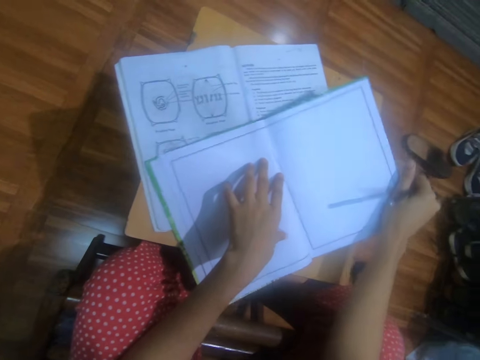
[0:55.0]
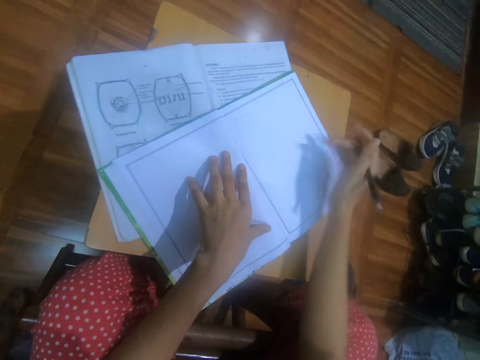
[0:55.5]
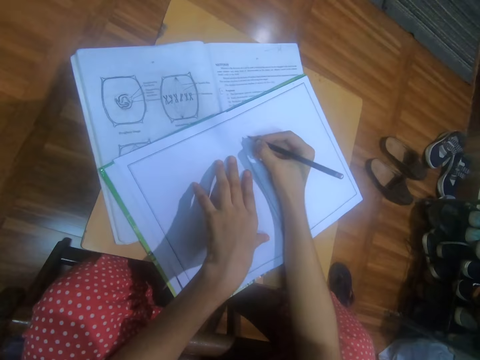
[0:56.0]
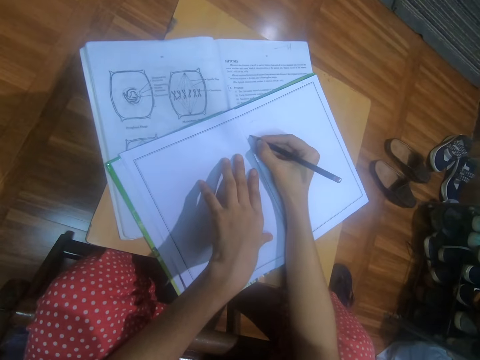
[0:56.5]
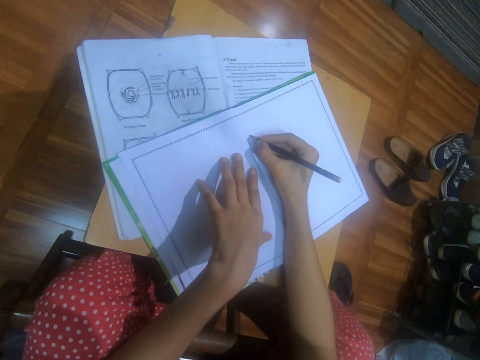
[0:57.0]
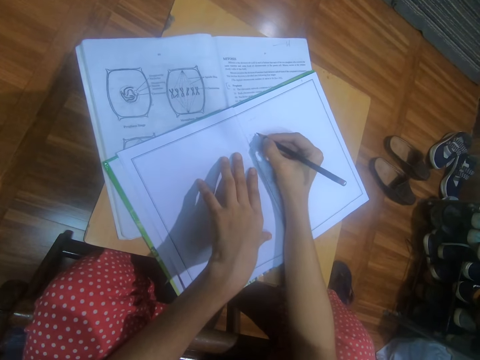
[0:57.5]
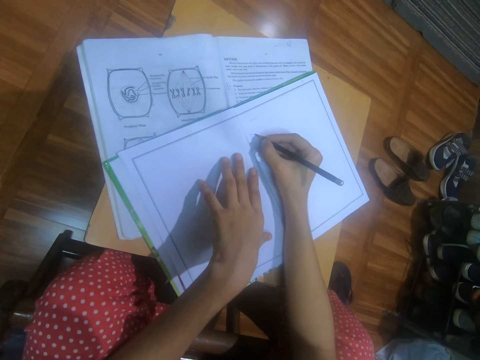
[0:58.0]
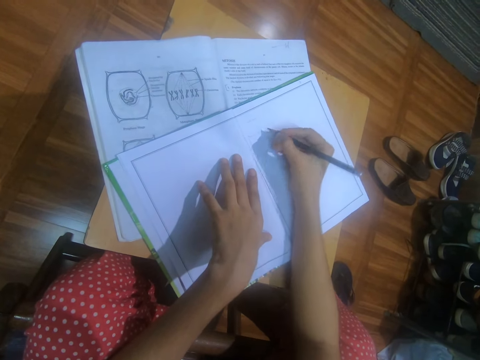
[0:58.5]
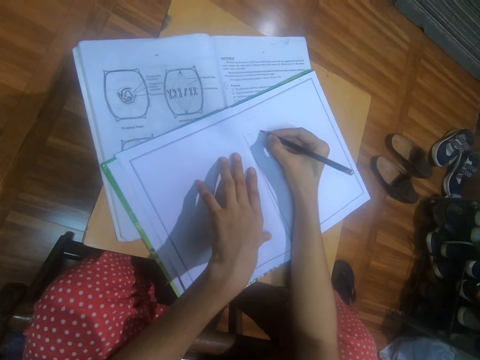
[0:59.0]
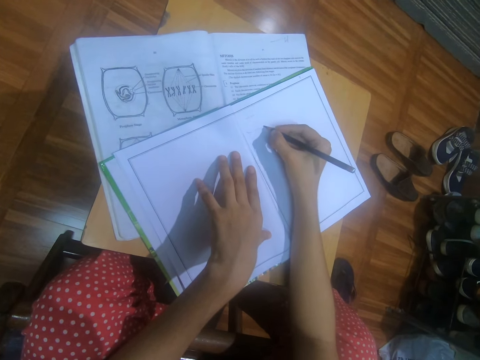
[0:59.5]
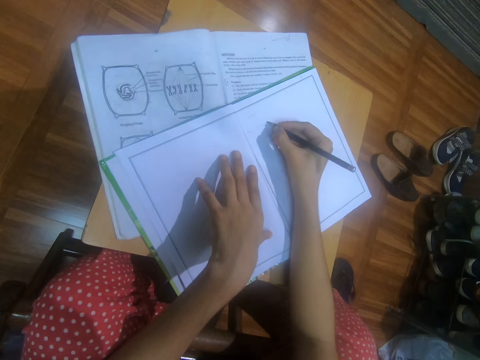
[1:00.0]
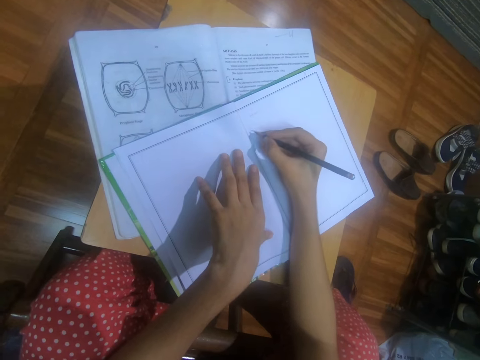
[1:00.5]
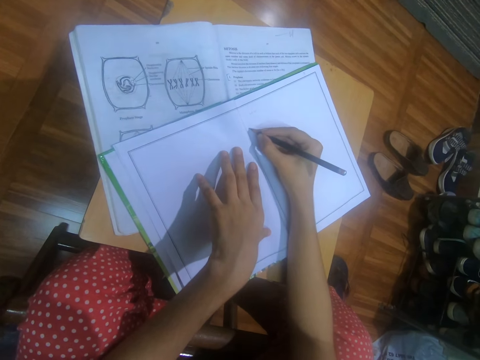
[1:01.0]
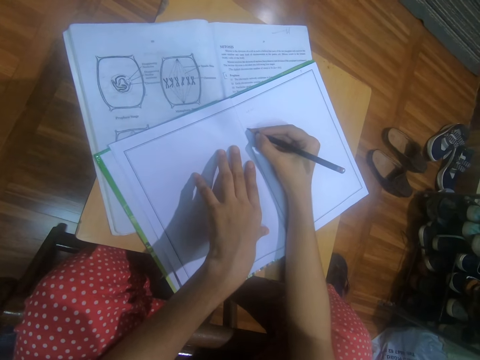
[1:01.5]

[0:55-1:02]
The camera wearer draws on the book on the book on the stool with the pencil in her right hand.

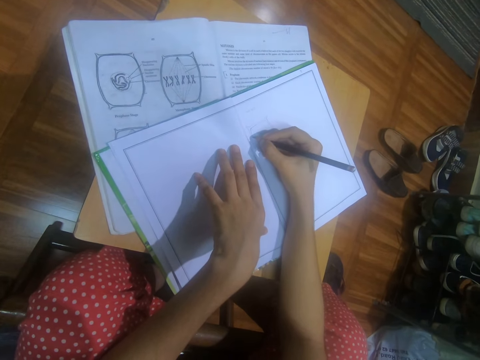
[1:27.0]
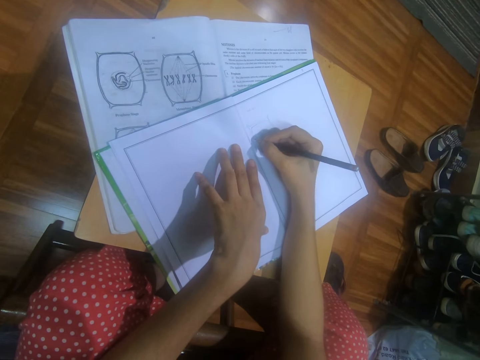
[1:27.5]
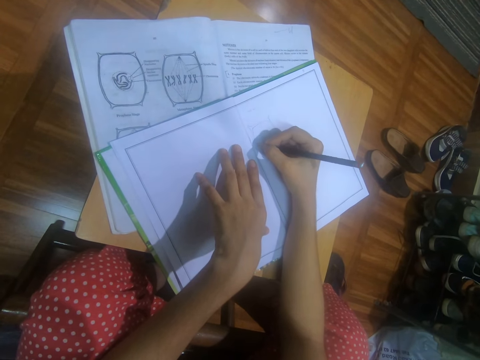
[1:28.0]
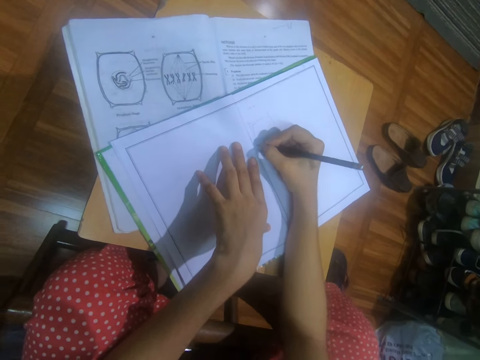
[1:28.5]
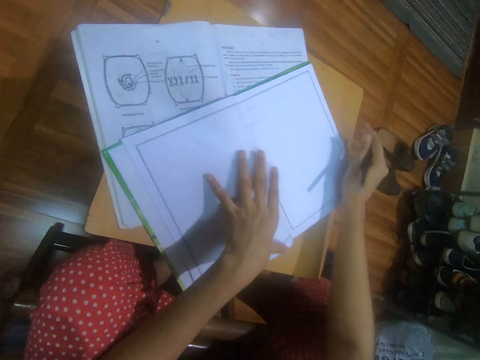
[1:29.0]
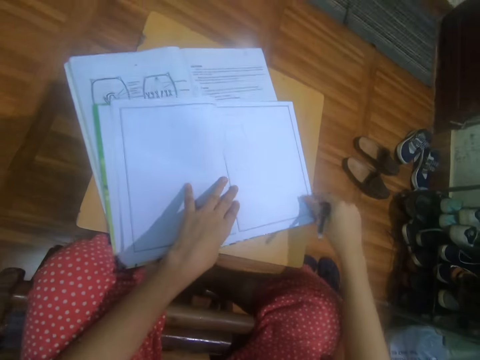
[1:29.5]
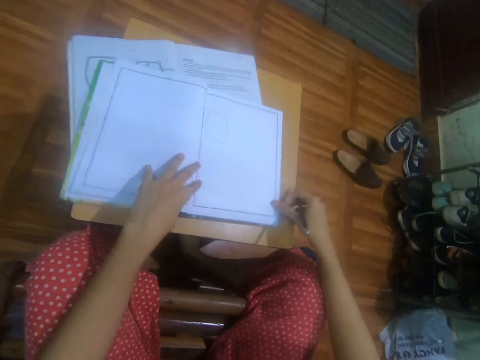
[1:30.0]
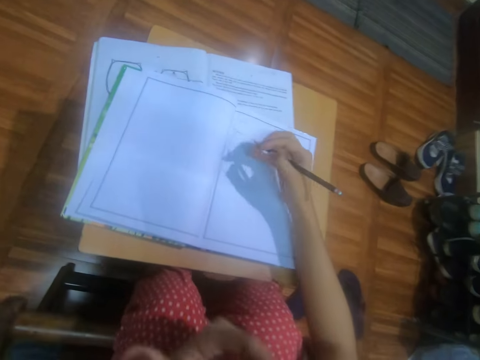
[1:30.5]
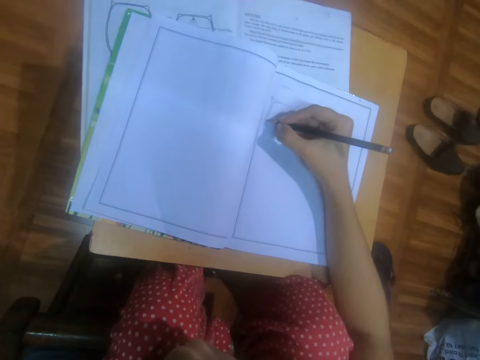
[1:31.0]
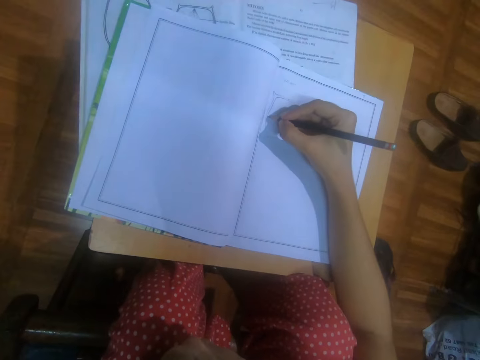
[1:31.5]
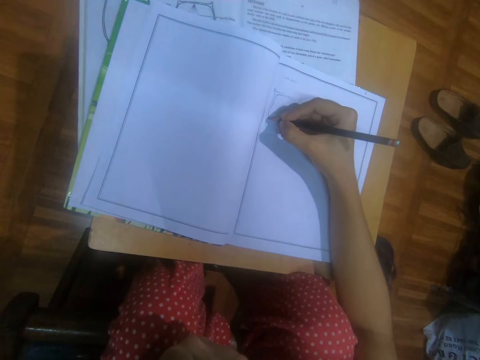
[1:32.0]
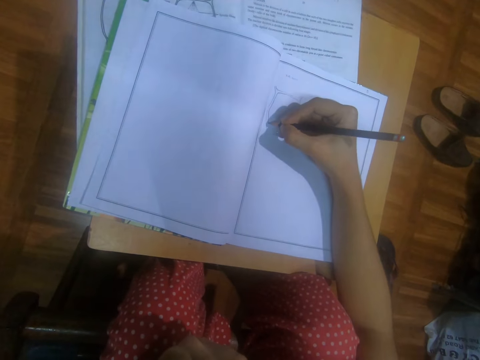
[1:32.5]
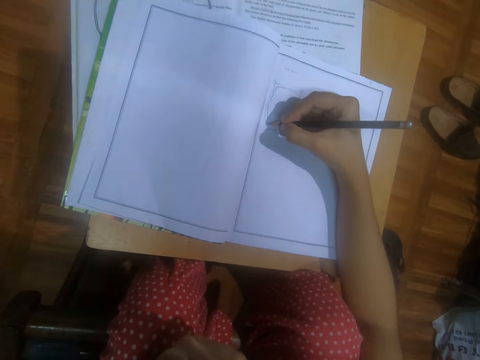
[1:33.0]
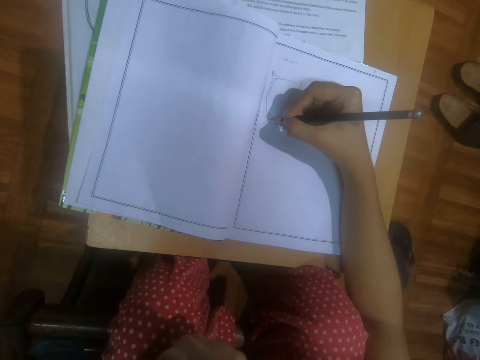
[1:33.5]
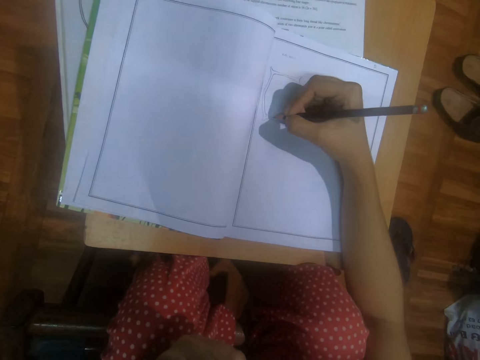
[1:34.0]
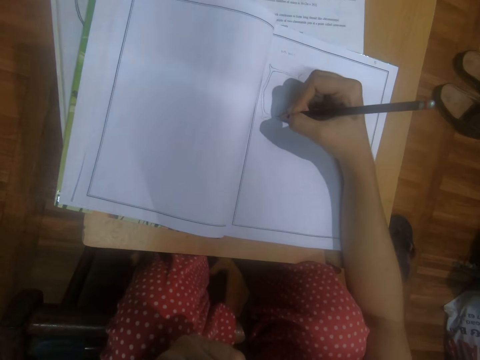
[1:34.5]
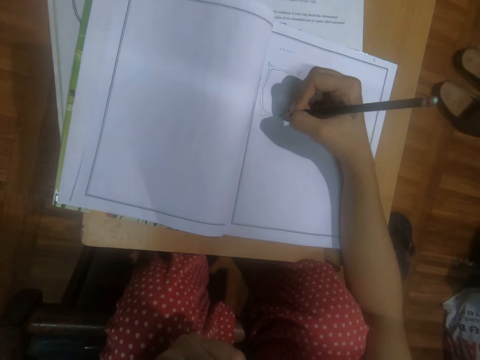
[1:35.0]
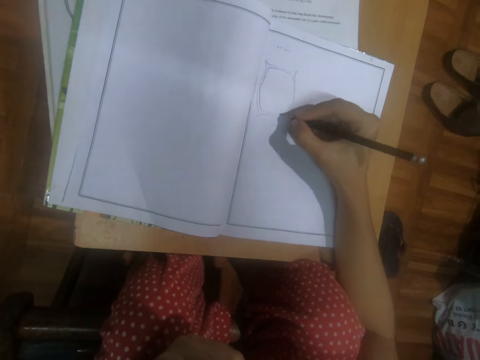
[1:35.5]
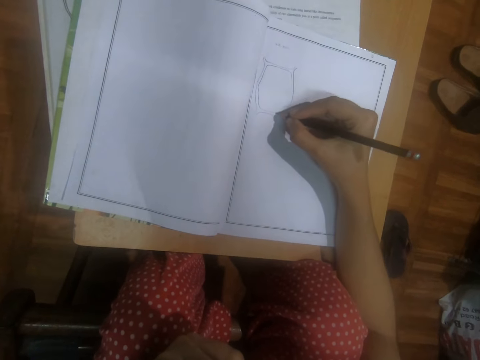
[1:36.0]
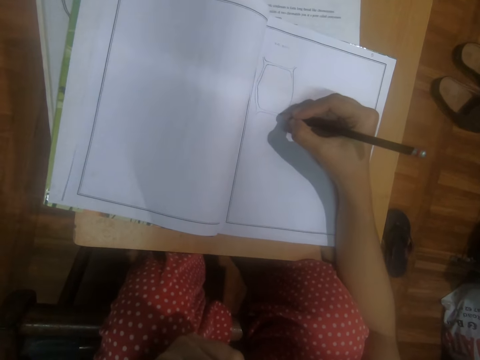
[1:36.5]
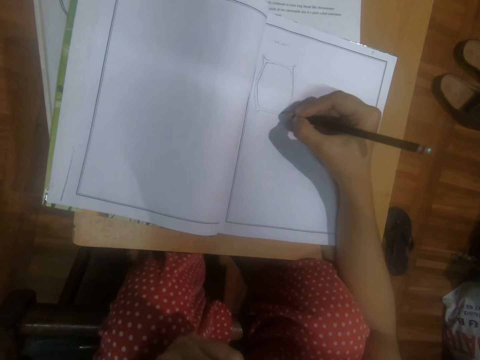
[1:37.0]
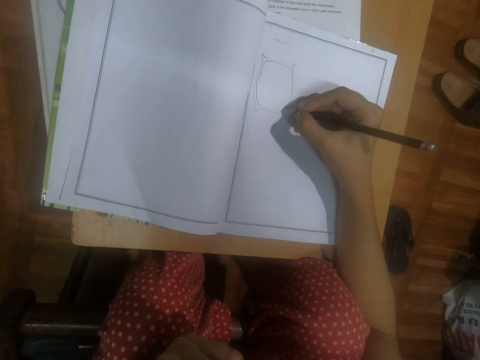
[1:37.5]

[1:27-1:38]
The camera wearer adjusts the book on the book on the stool with both hands. She writes on the book. She draws on the book on the book on the stool with the pencil in her right hand.

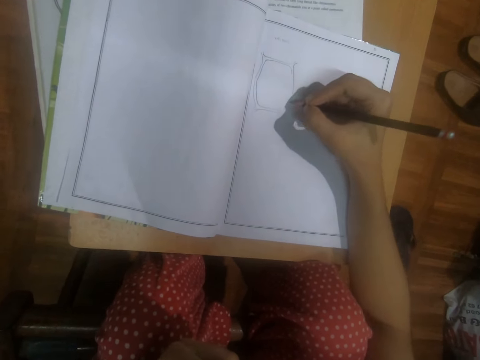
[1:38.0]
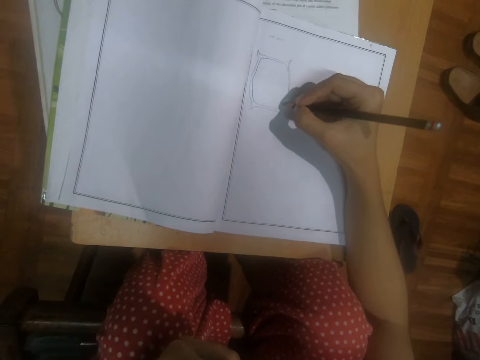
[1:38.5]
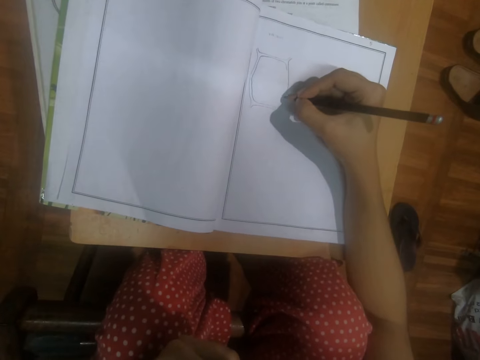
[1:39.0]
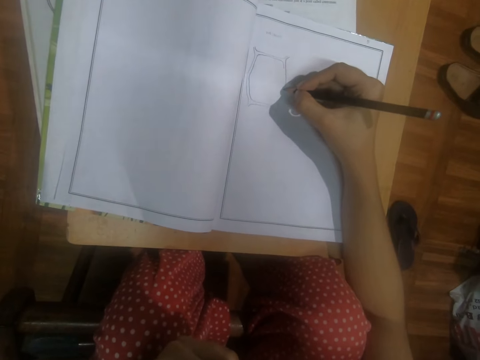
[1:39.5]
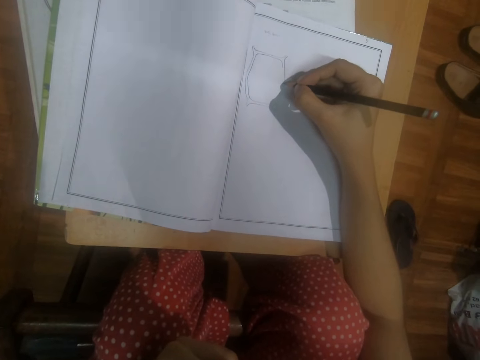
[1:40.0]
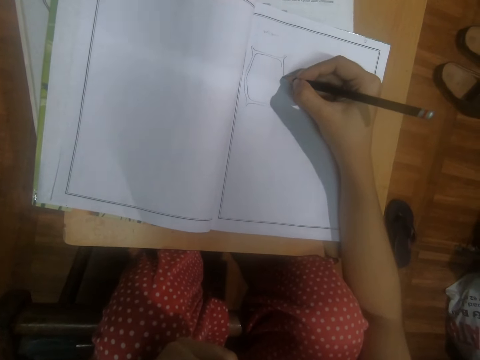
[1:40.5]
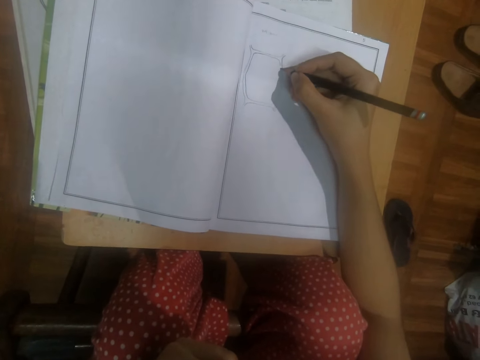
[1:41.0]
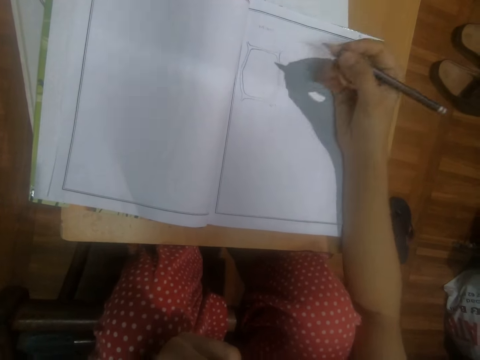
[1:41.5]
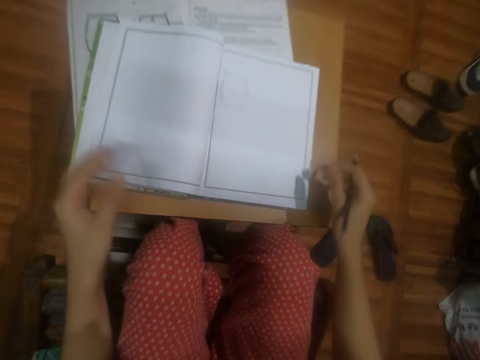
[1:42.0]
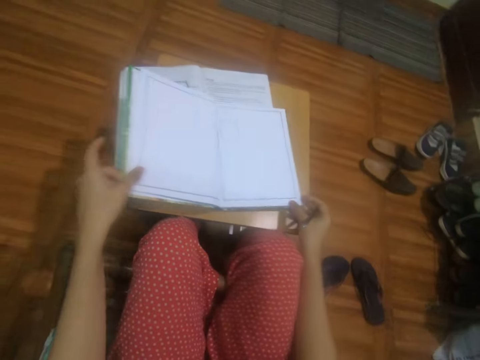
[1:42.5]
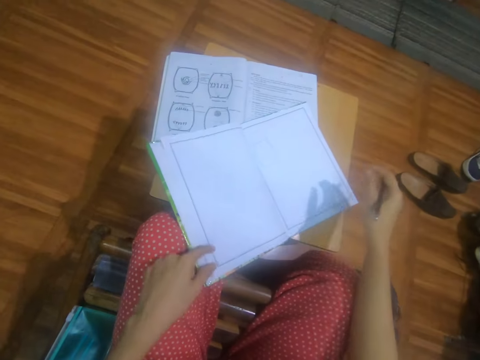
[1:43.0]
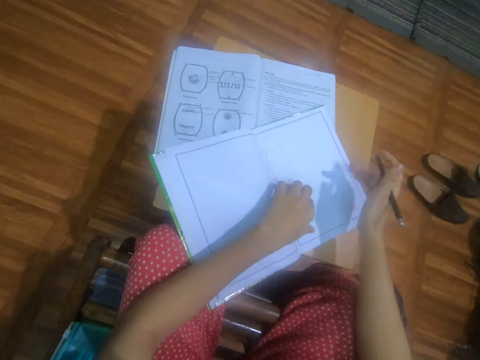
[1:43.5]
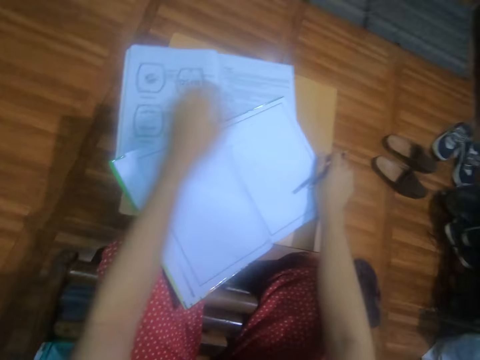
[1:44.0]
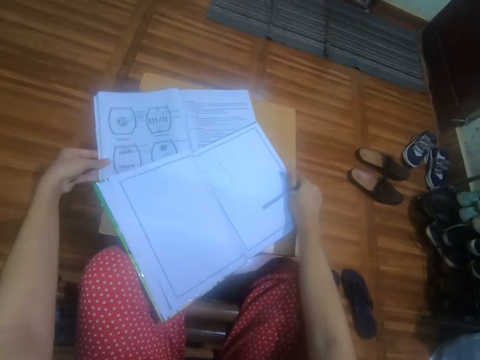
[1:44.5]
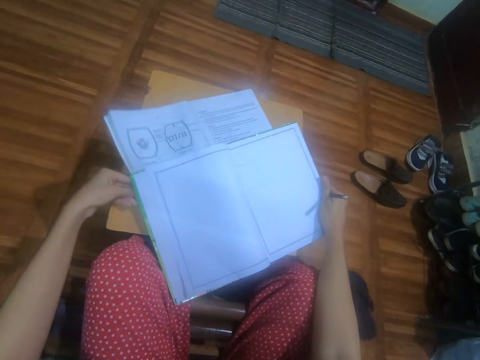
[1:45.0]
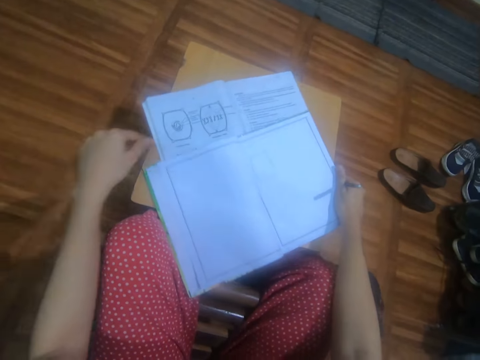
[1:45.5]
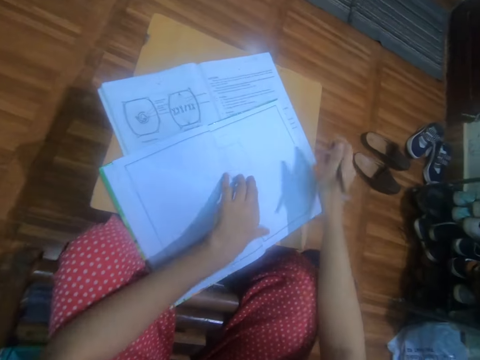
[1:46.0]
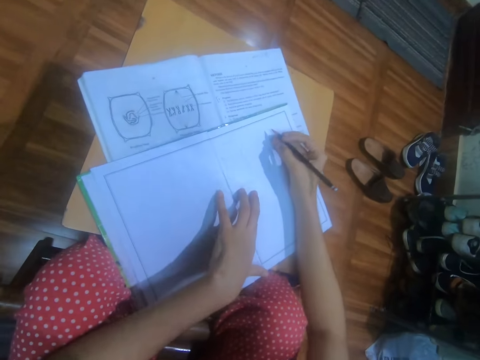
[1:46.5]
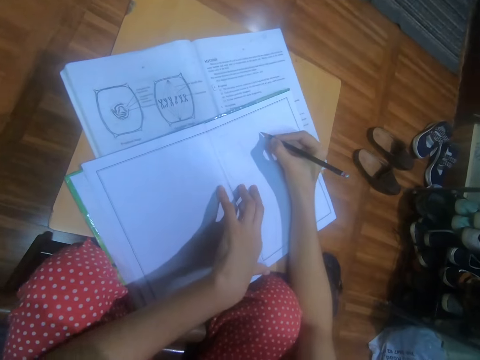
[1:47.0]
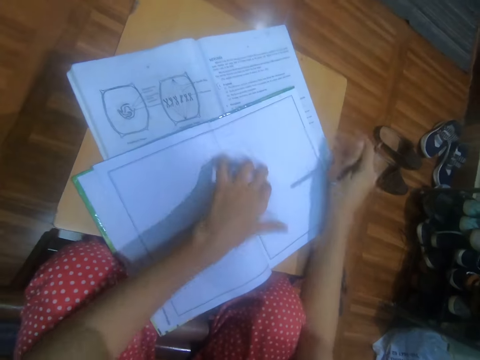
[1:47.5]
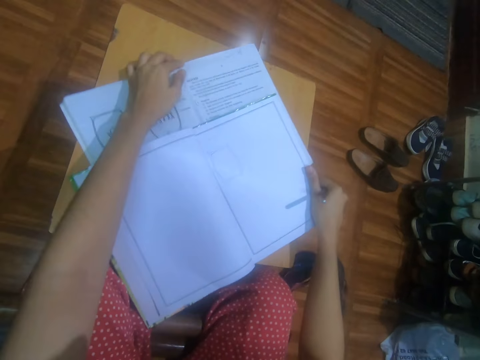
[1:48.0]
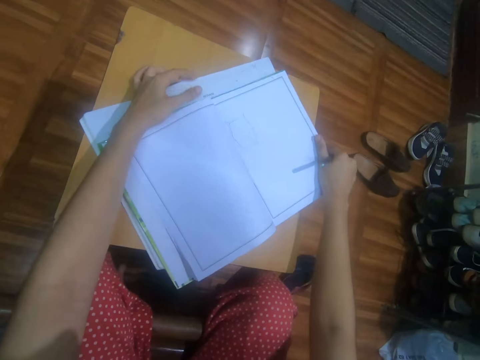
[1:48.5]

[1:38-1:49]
The camera wearer adjusts the book on the book on the stool with both hands. She adjusts the book on the stool with her left hand. She adjusts the book on the book on the stool with her right hand. She writes on the book. She adjusts the books on the stool with both hands.
